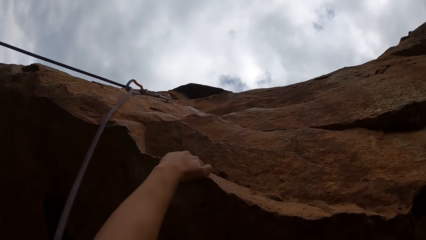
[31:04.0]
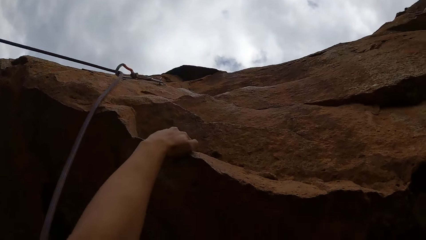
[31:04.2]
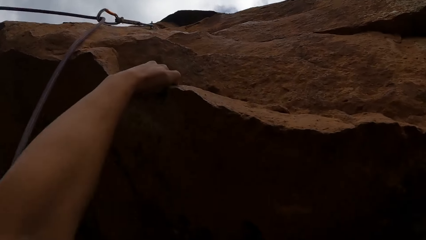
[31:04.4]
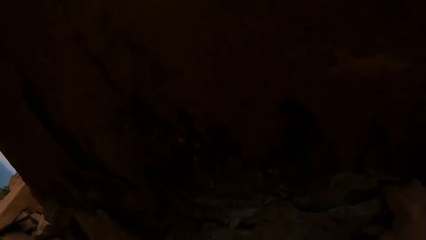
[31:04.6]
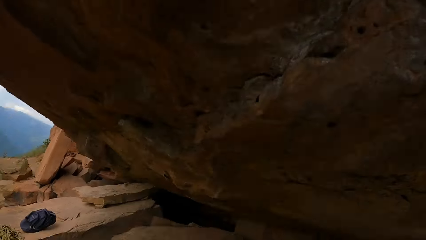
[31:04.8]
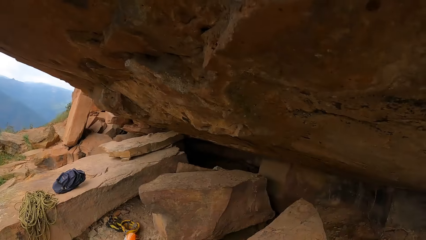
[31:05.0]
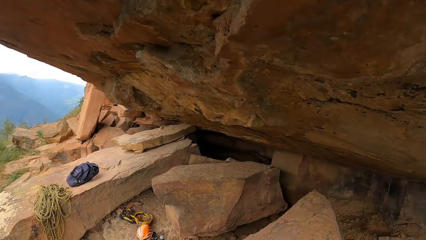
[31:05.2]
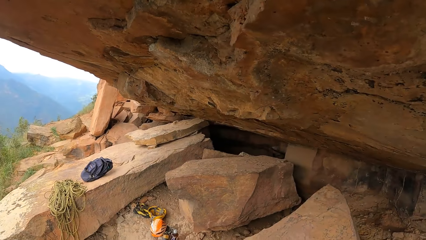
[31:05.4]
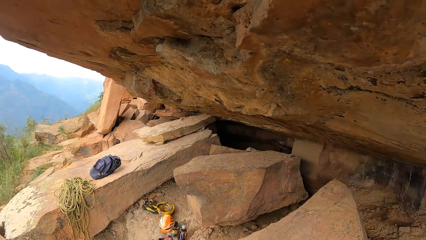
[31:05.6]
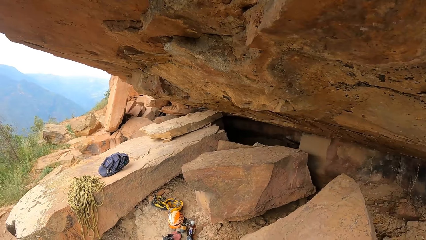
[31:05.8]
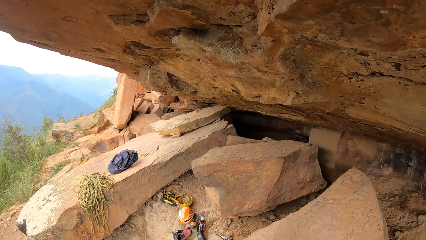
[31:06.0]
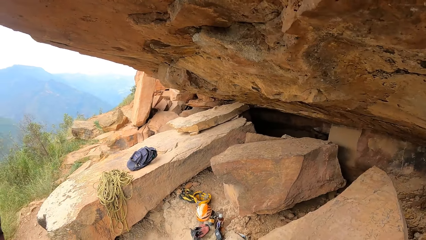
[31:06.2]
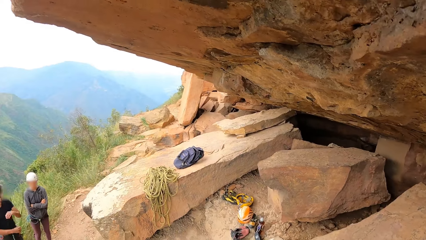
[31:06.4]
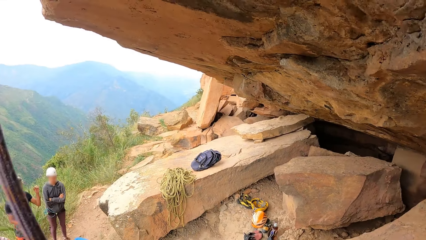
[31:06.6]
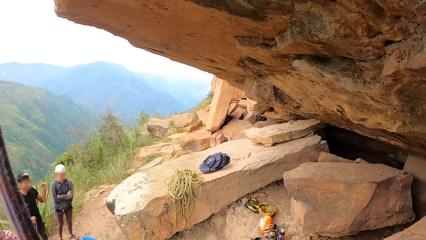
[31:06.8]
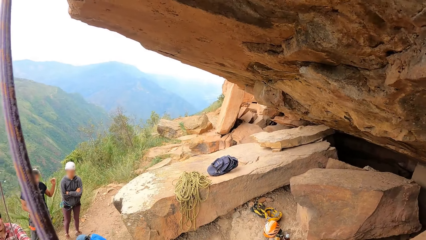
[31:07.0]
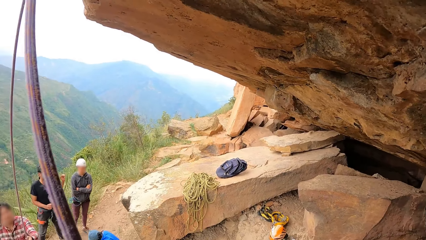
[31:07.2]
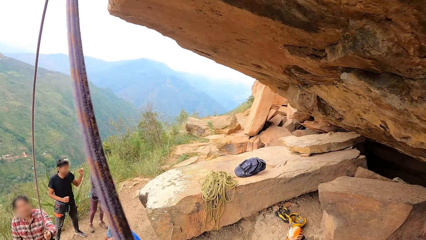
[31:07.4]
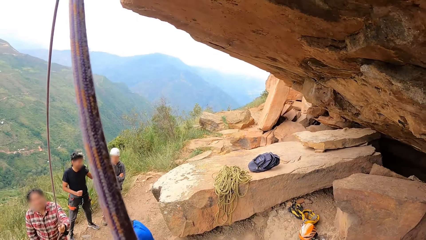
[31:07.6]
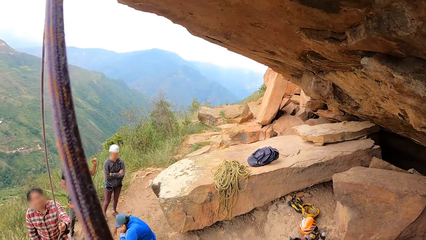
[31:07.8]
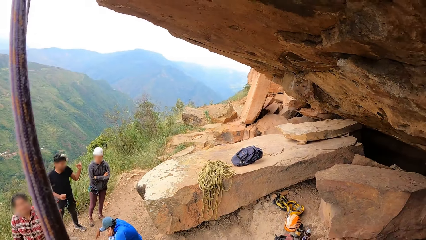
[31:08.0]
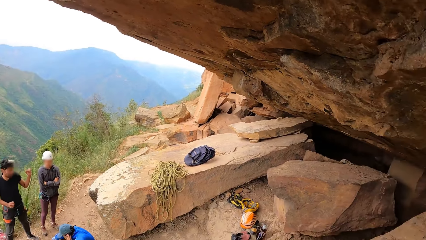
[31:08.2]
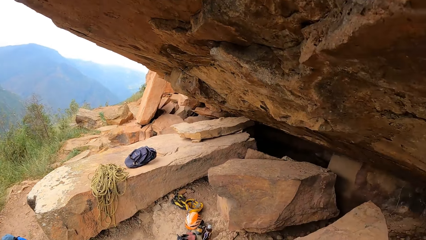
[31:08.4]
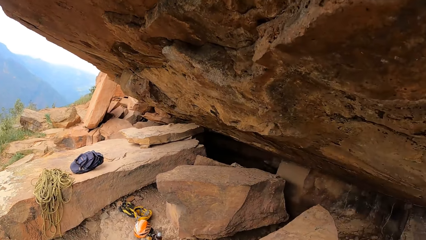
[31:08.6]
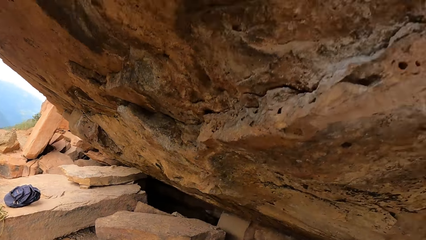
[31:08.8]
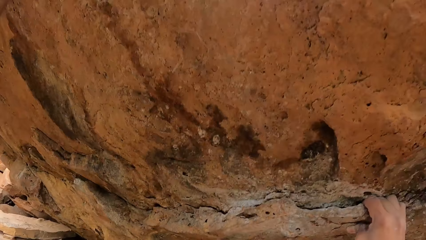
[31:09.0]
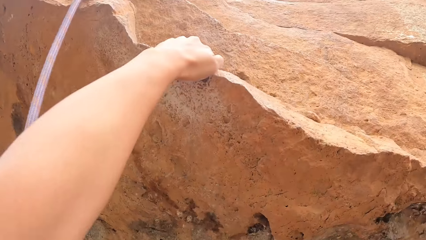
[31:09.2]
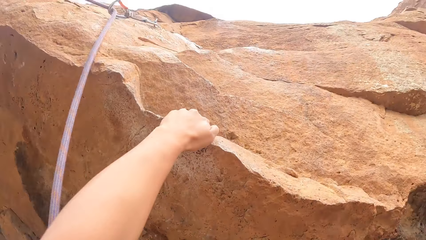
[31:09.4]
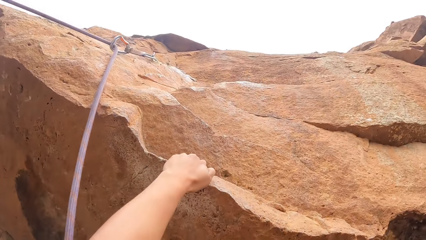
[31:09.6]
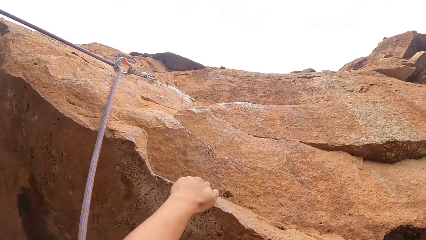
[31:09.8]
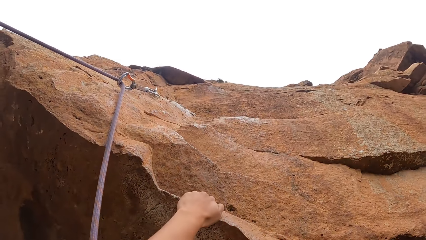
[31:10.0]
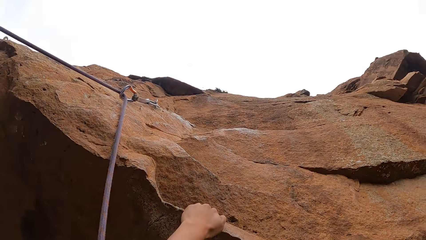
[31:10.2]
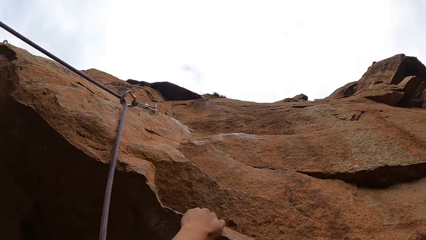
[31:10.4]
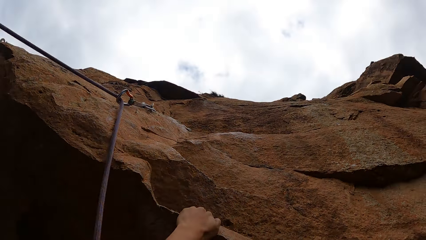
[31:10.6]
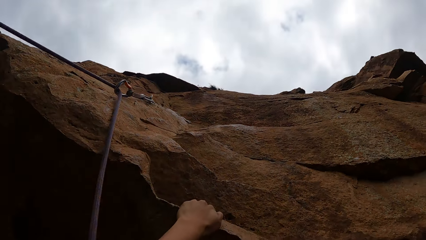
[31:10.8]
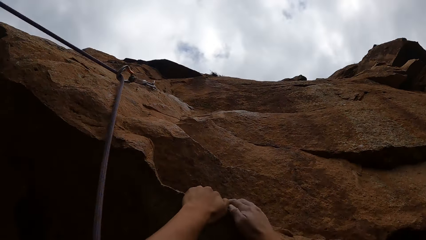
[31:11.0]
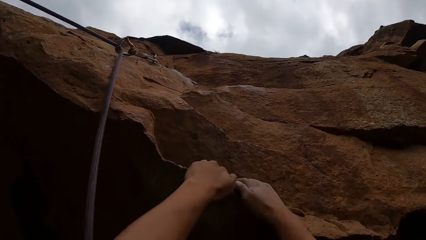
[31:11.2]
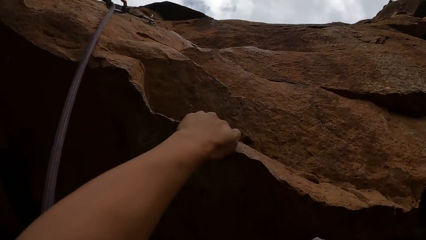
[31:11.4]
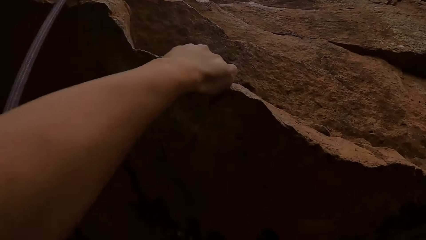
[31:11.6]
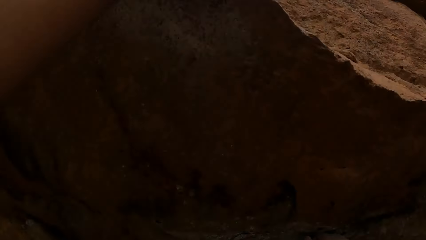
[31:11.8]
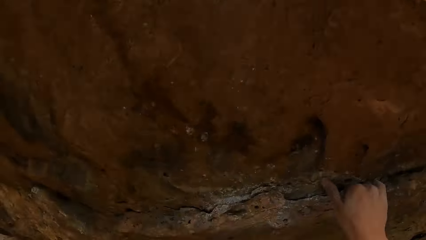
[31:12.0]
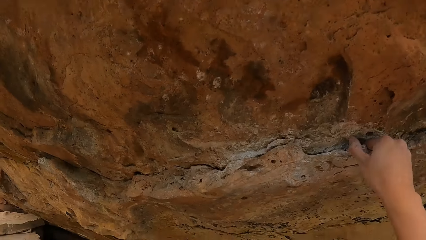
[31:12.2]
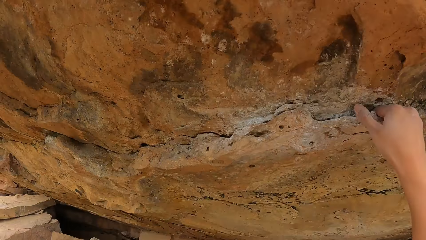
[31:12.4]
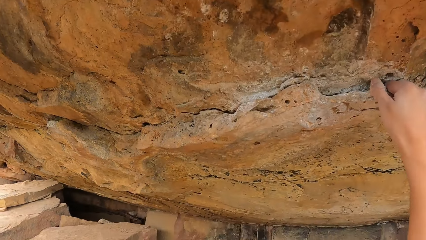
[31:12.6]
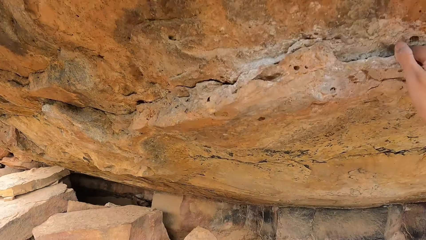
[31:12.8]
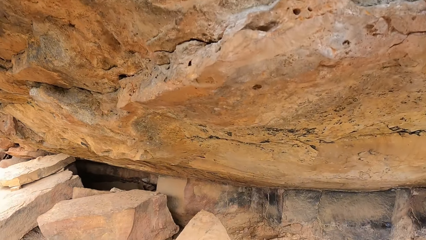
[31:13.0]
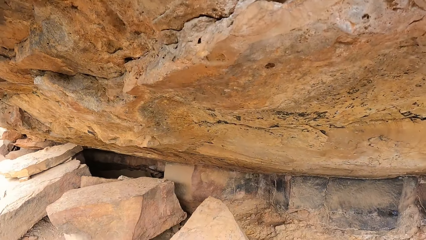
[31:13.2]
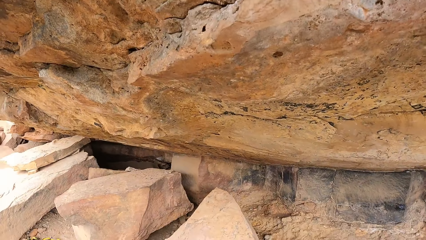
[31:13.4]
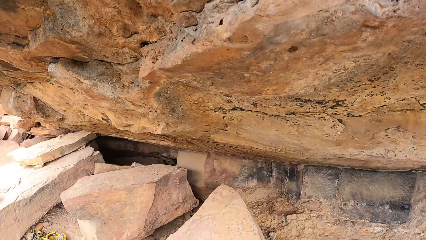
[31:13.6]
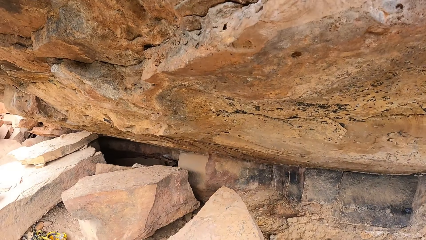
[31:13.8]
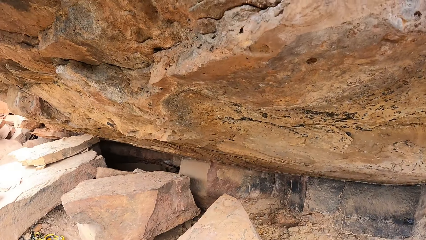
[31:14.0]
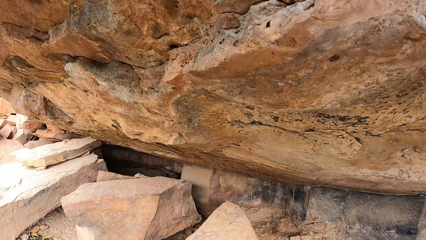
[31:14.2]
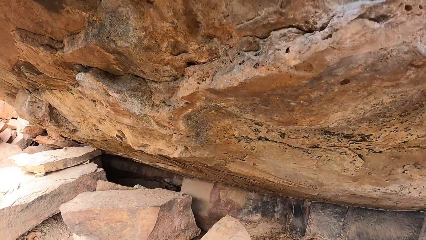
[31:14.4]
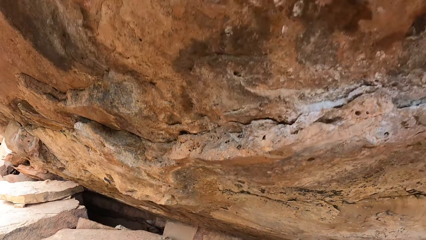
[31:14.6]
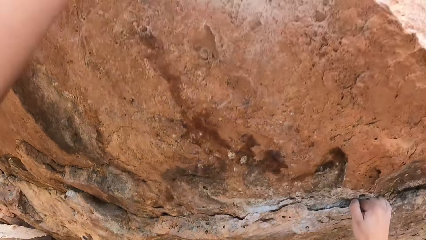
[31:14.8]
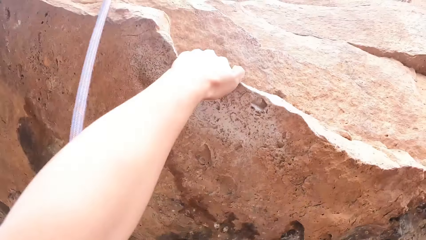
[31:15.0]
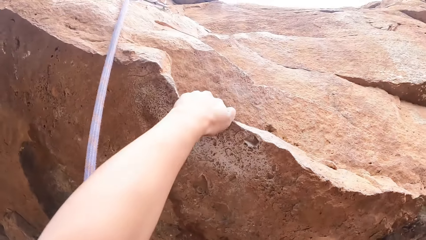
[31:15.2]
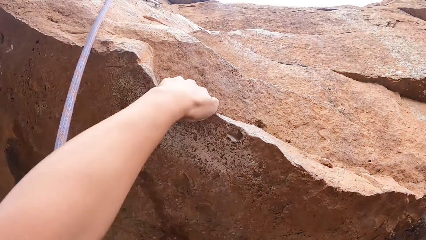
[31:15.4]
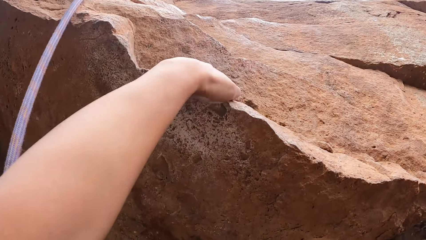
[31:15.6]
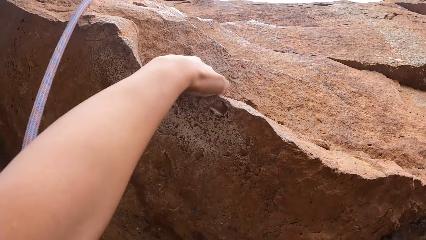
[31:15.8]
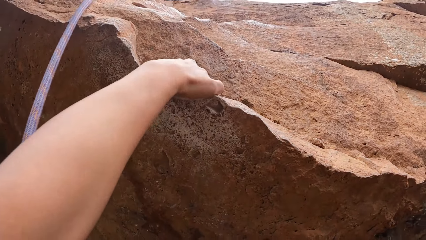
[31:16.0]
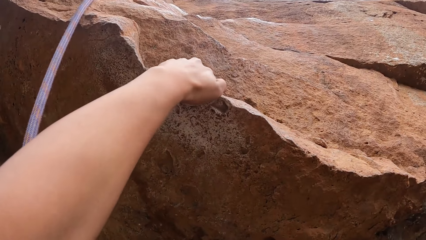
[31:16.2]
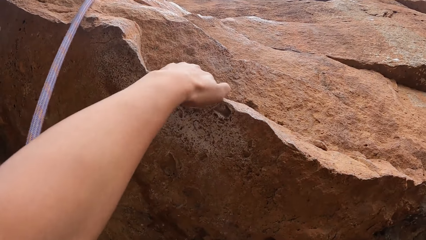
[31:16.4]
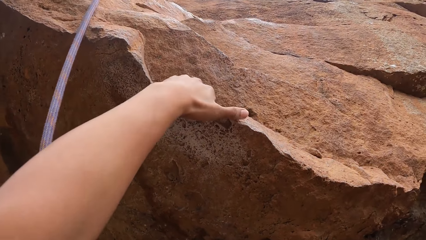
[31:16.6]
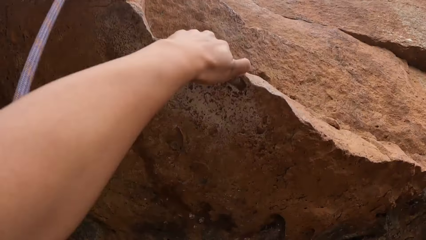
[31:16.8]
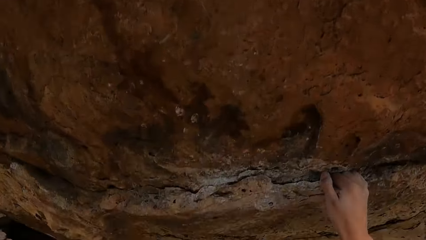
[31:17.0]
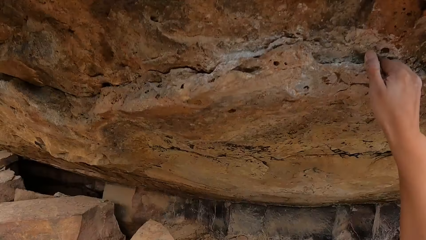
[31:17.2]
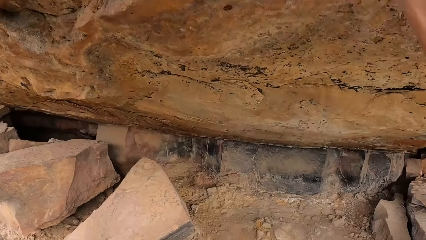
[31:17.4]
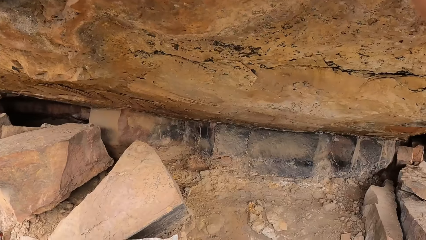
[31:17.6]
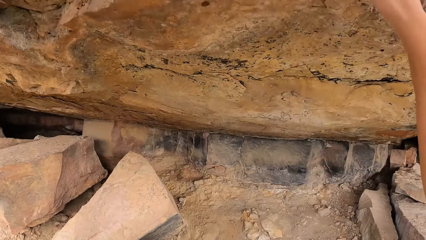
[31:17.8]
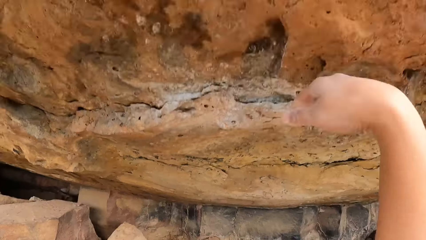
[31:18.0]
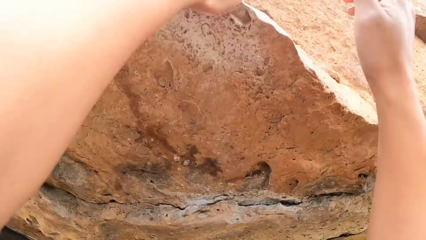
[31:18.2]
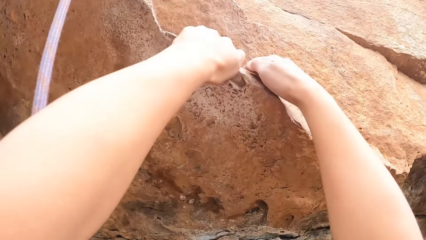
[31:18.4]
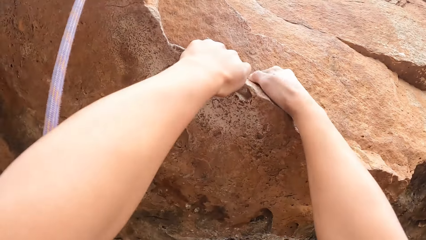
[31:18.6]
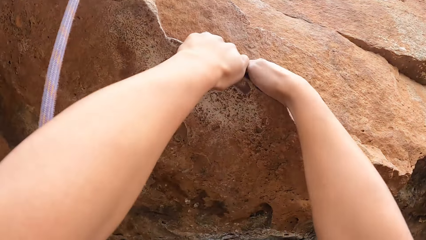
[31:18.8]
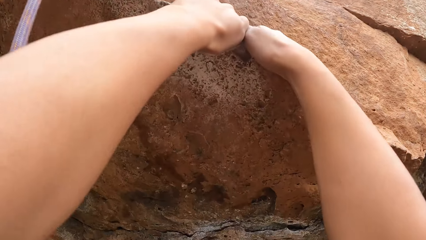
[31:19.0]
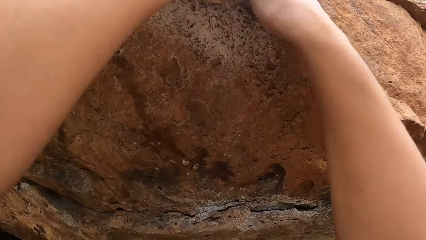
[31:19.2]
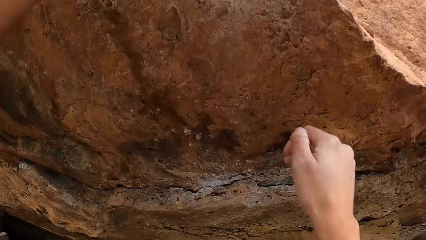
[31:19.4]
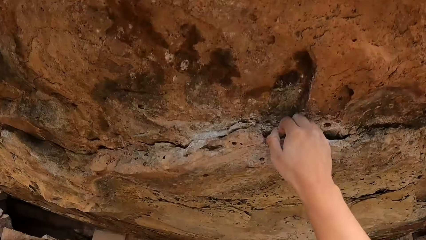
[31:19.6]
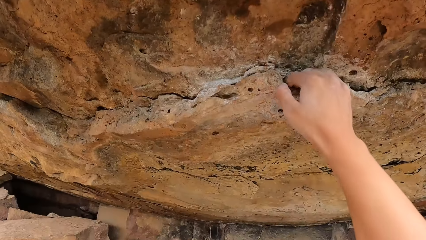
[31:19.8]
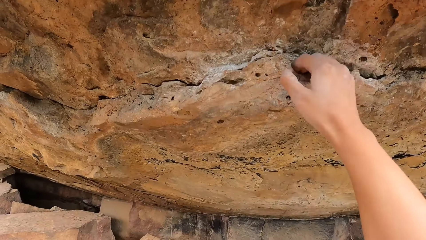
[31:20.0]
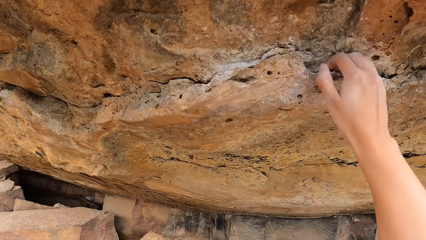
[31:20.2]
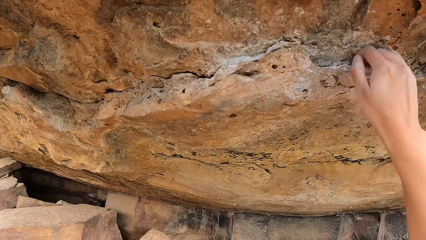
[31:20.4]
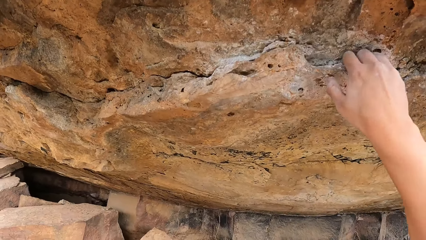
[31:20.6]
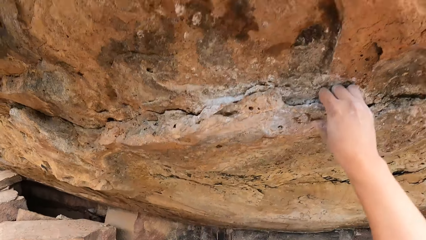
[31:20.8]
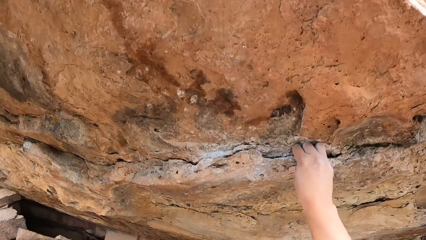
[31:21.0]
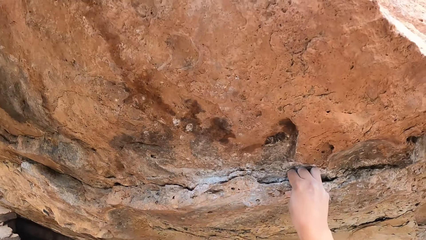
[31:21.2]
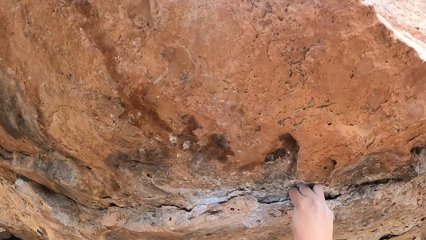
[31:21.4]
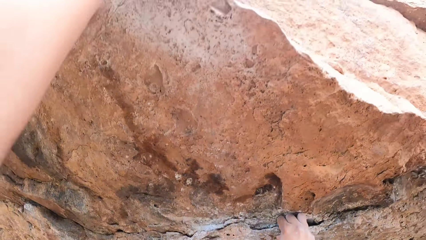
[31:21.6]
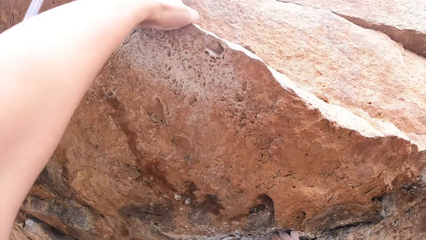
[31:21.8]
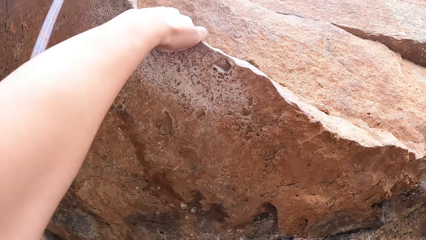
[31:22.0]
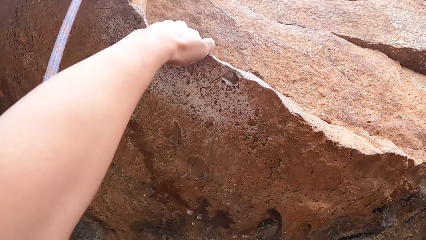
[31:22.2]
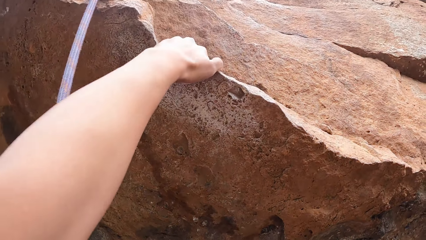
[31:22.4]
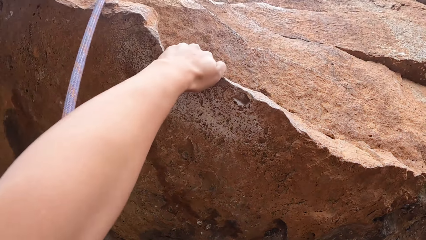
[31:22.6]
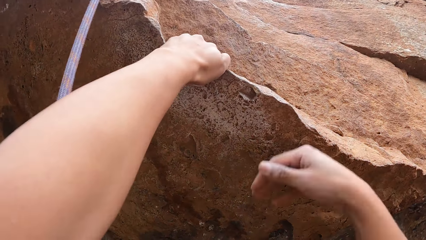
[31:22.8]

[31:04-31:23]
The camera wearer looks around. A man converses with a woman. Another man talks to a third man. A fourth man holds the rope. The third man looks at the ground. The camera wearer looks around the mountain. They climb the rock. They look at the rock. They climb the rock.
